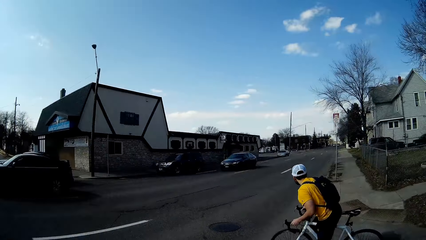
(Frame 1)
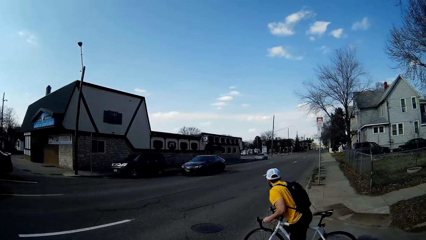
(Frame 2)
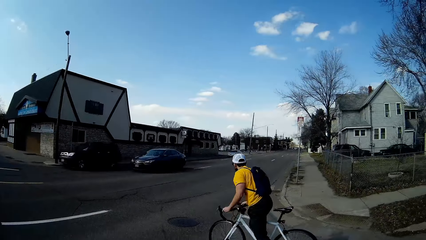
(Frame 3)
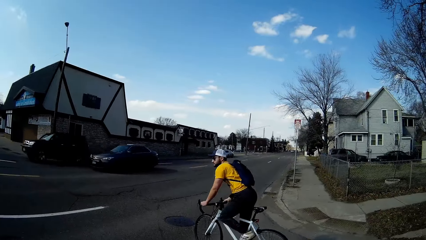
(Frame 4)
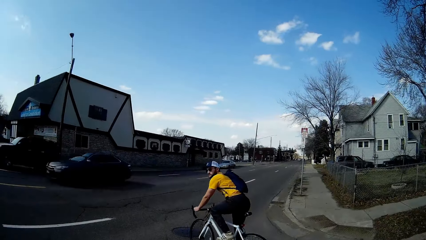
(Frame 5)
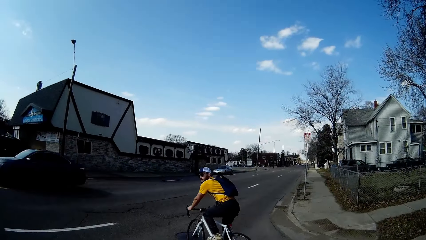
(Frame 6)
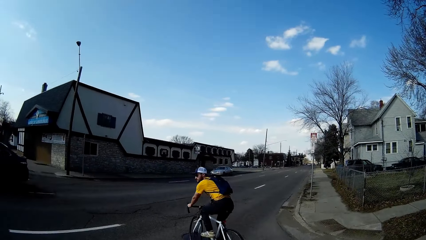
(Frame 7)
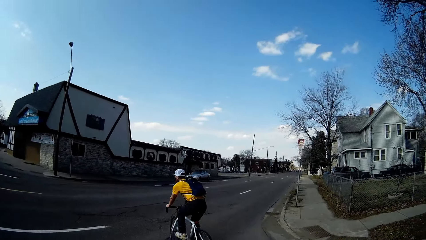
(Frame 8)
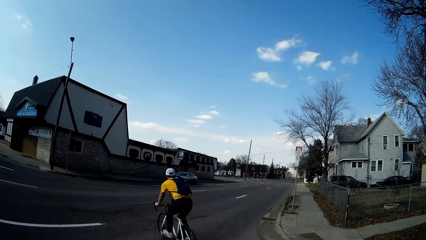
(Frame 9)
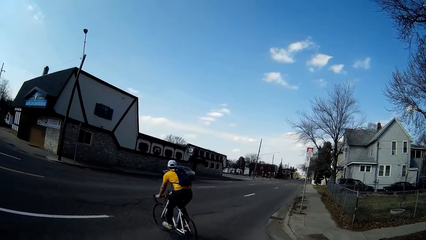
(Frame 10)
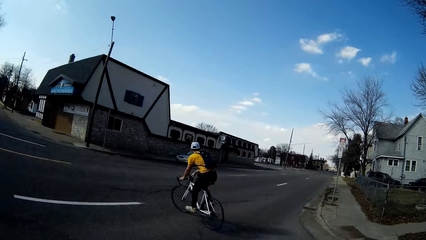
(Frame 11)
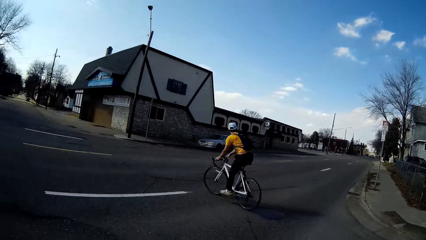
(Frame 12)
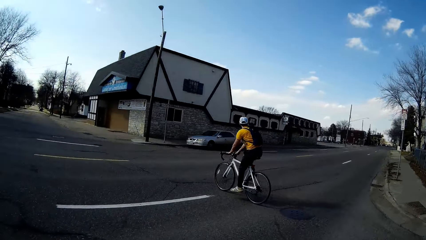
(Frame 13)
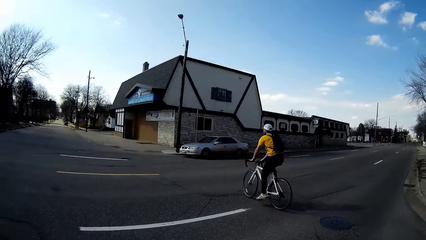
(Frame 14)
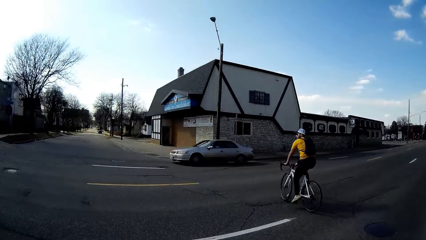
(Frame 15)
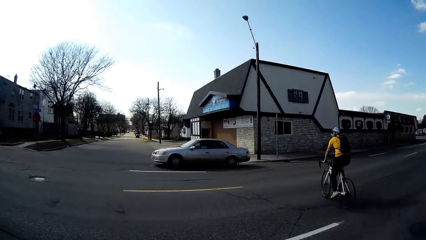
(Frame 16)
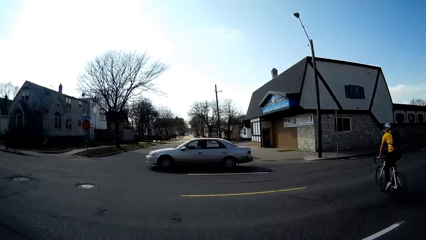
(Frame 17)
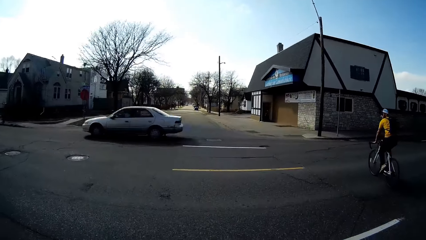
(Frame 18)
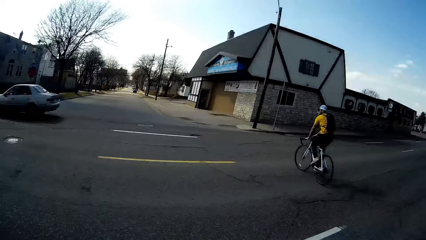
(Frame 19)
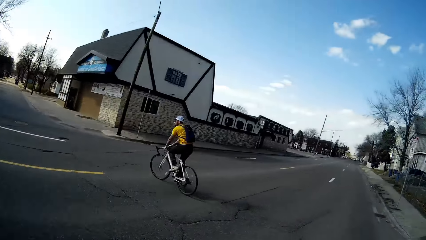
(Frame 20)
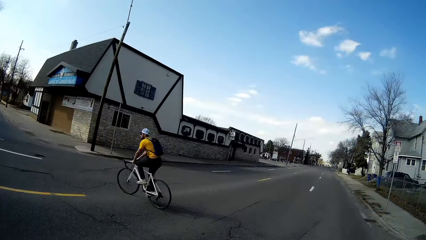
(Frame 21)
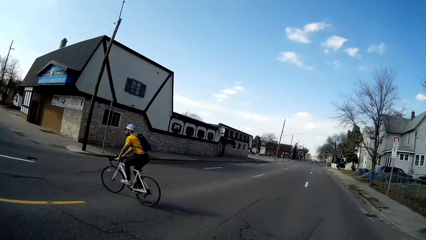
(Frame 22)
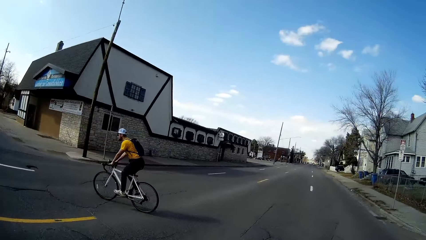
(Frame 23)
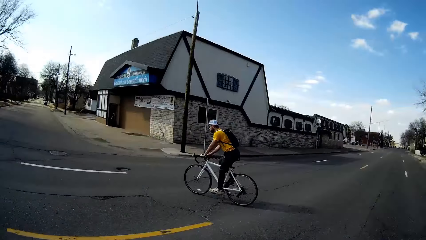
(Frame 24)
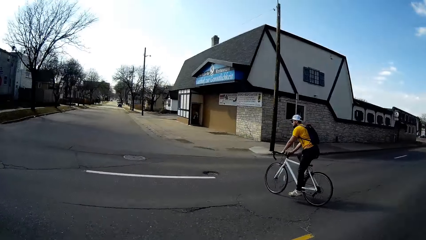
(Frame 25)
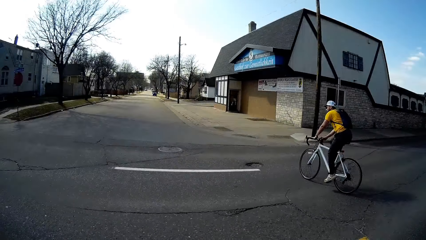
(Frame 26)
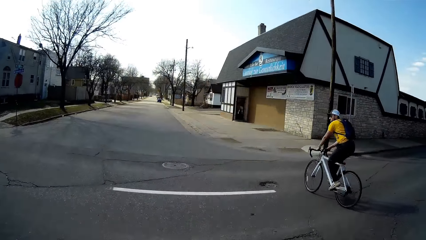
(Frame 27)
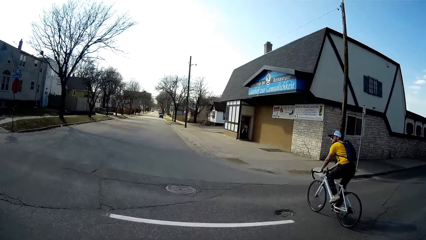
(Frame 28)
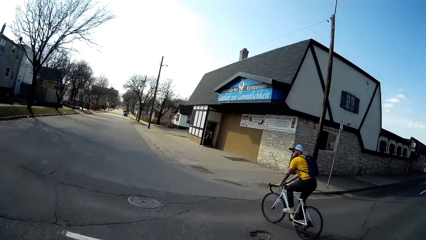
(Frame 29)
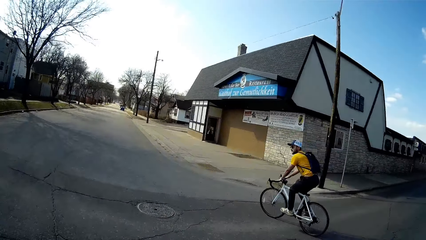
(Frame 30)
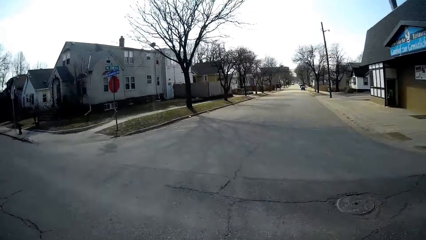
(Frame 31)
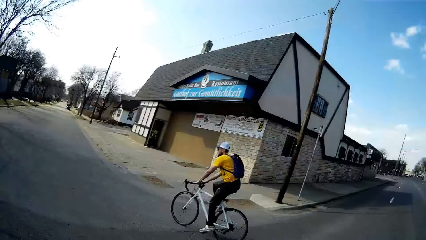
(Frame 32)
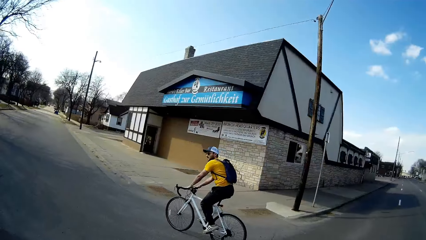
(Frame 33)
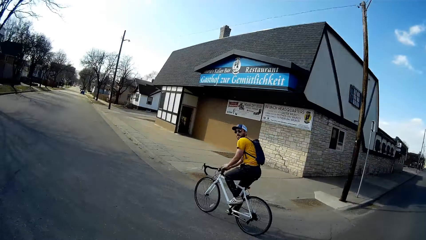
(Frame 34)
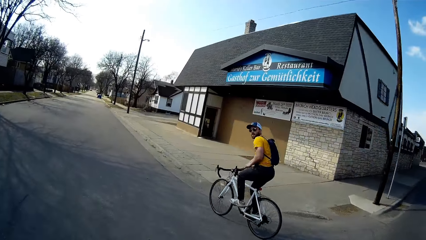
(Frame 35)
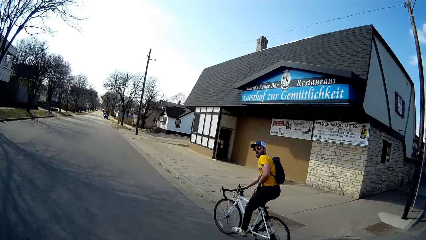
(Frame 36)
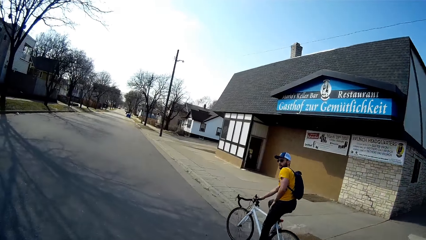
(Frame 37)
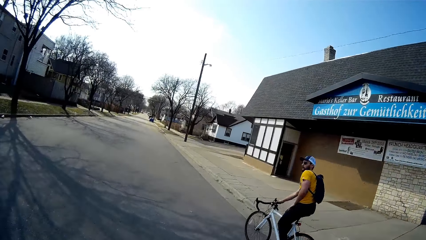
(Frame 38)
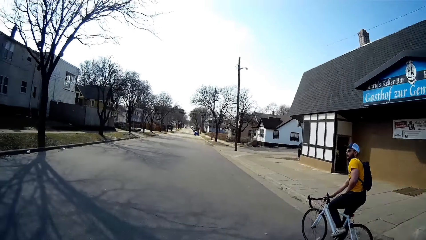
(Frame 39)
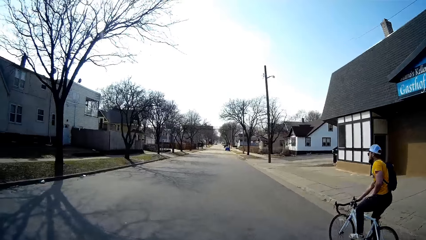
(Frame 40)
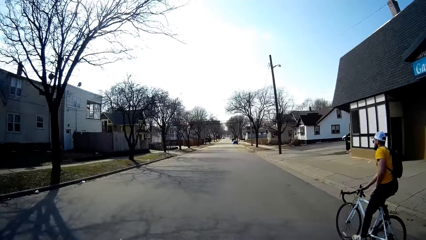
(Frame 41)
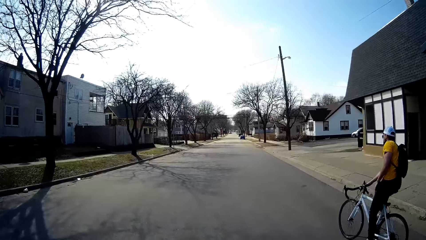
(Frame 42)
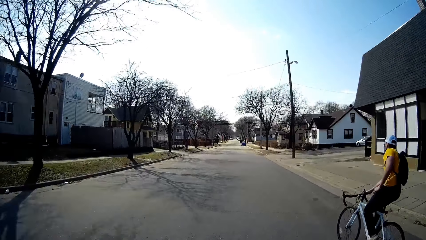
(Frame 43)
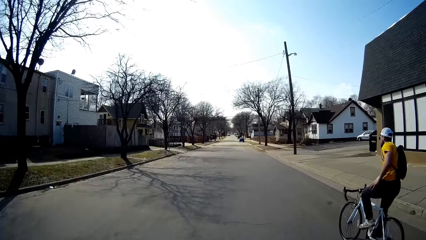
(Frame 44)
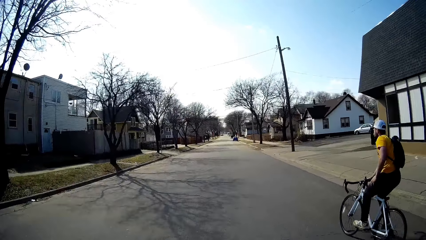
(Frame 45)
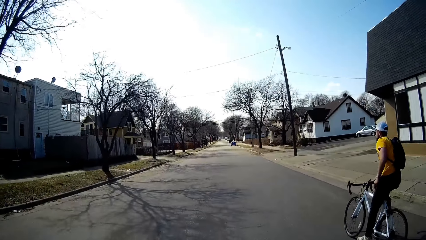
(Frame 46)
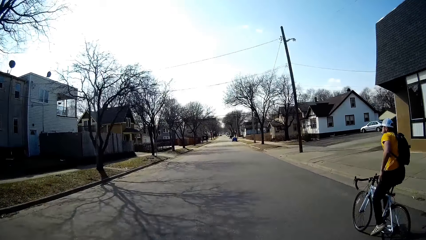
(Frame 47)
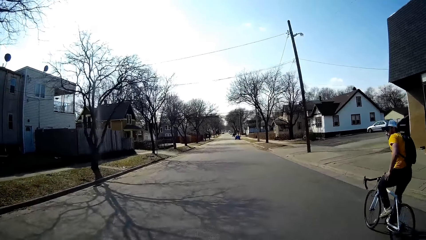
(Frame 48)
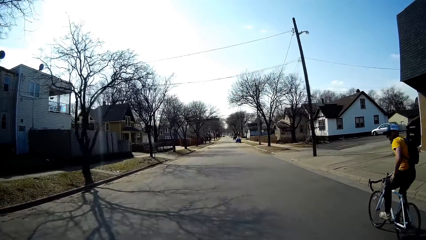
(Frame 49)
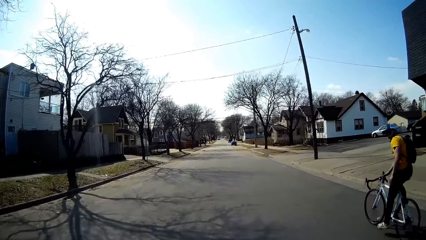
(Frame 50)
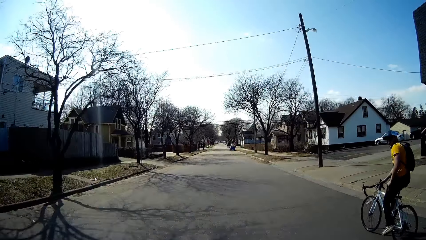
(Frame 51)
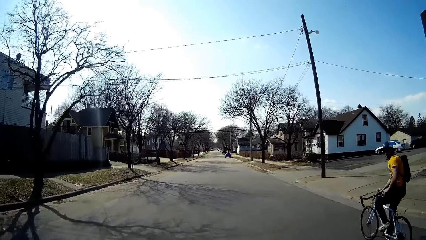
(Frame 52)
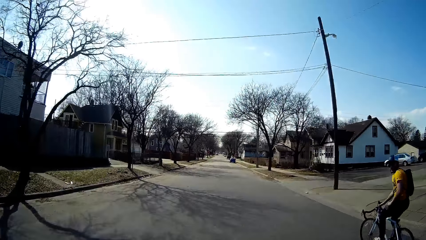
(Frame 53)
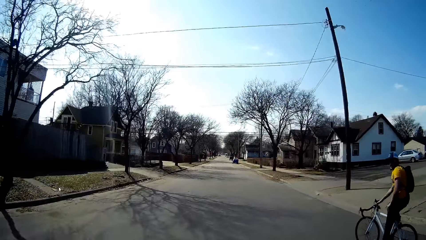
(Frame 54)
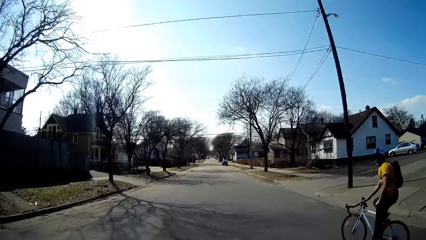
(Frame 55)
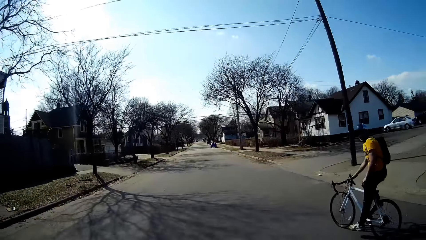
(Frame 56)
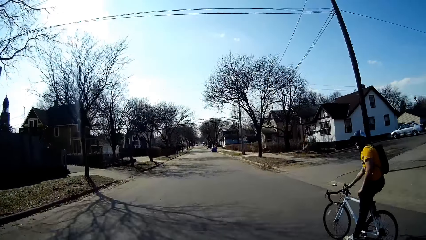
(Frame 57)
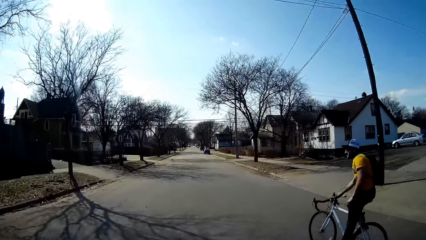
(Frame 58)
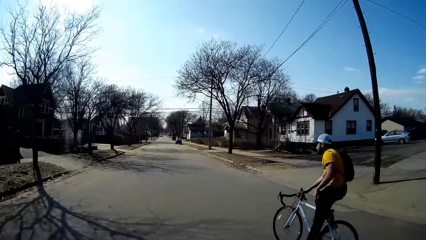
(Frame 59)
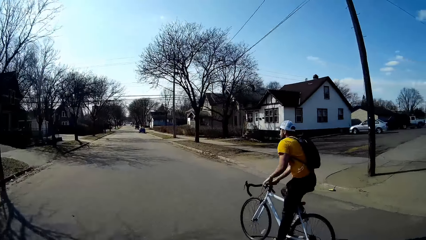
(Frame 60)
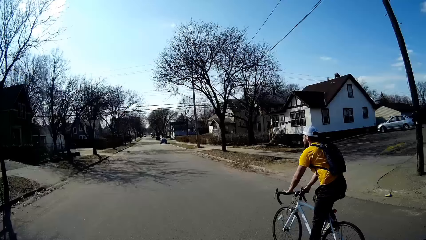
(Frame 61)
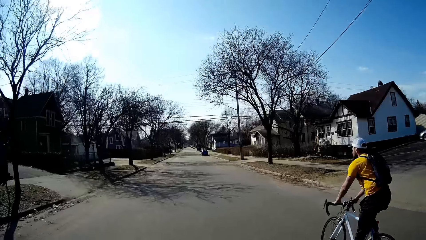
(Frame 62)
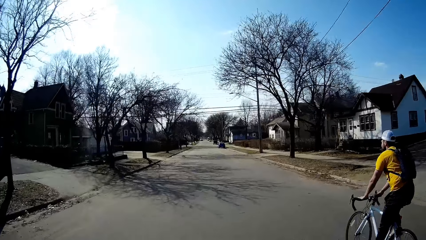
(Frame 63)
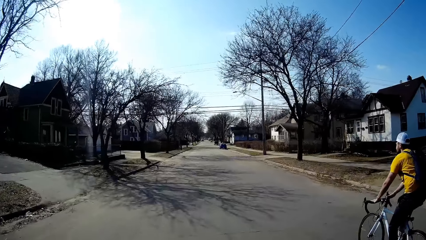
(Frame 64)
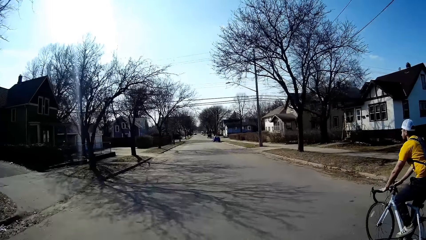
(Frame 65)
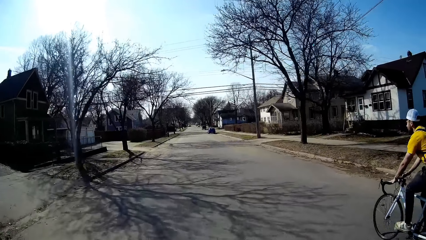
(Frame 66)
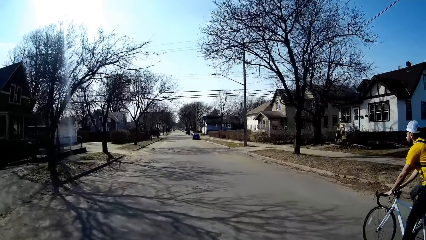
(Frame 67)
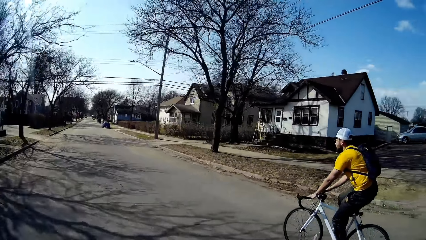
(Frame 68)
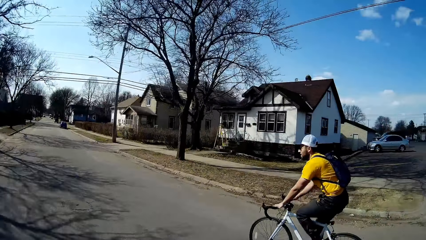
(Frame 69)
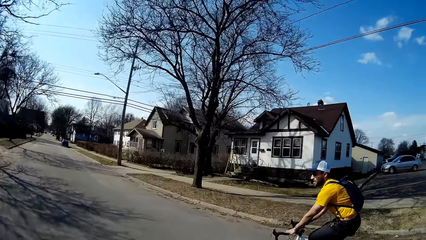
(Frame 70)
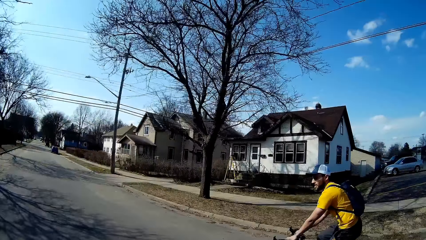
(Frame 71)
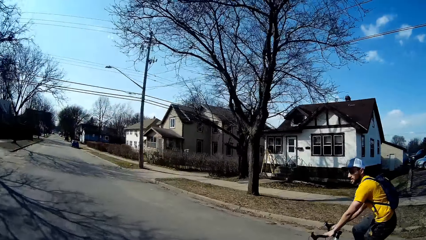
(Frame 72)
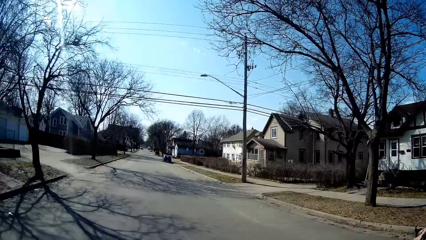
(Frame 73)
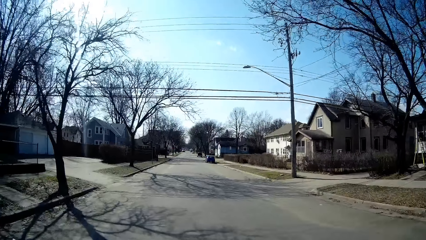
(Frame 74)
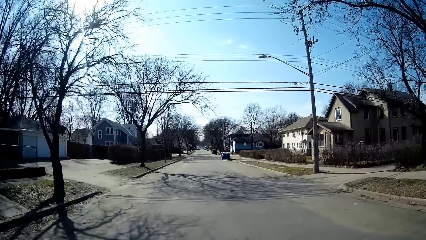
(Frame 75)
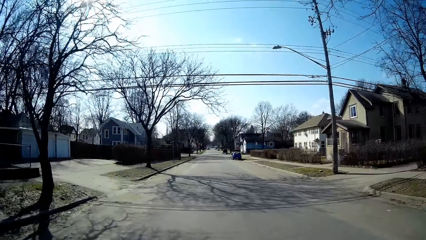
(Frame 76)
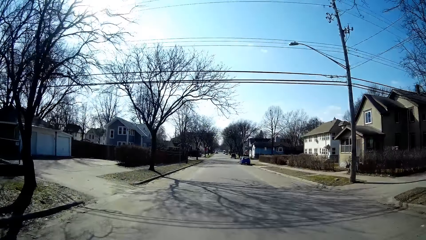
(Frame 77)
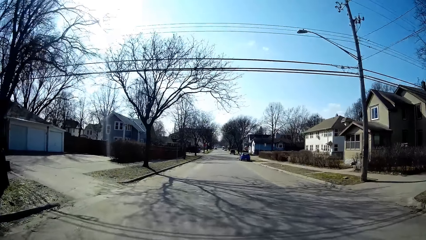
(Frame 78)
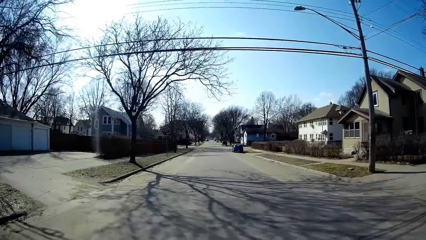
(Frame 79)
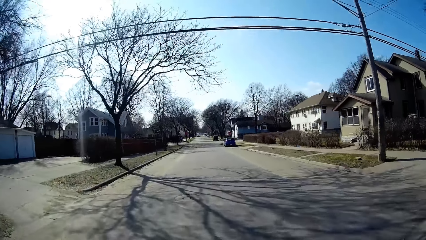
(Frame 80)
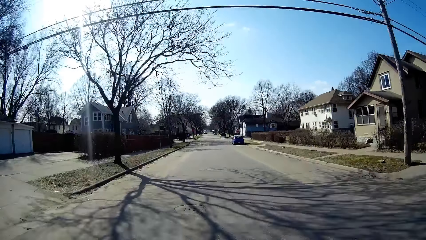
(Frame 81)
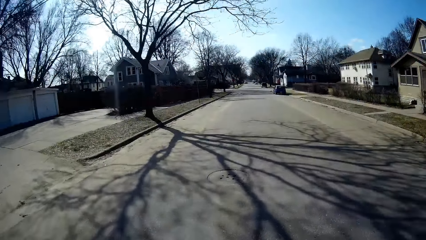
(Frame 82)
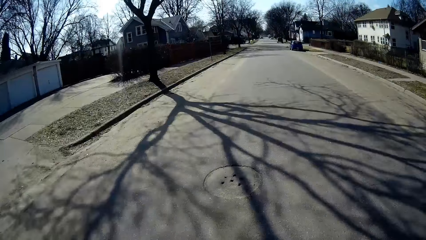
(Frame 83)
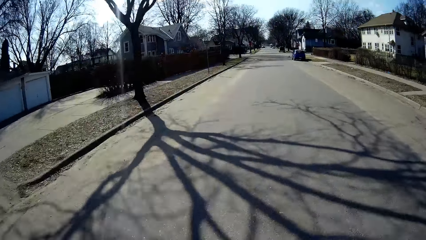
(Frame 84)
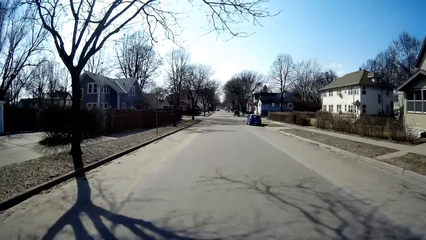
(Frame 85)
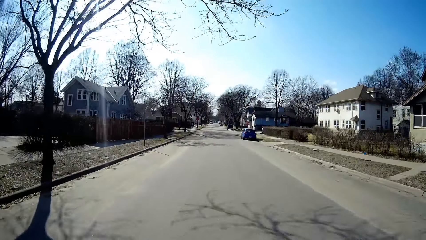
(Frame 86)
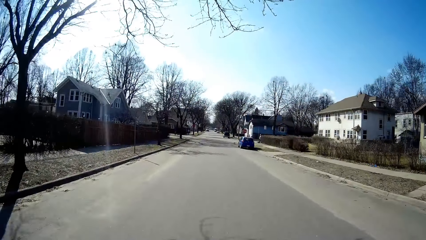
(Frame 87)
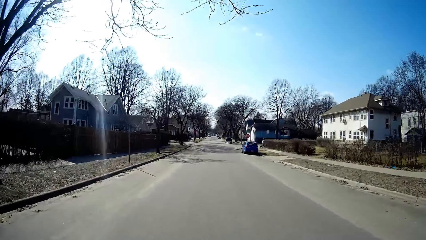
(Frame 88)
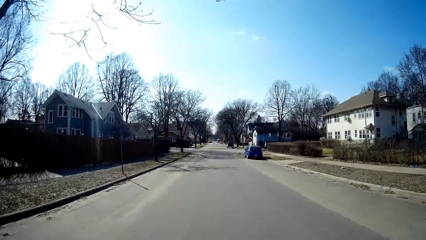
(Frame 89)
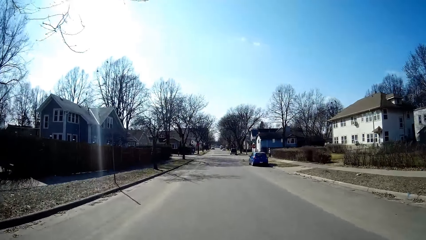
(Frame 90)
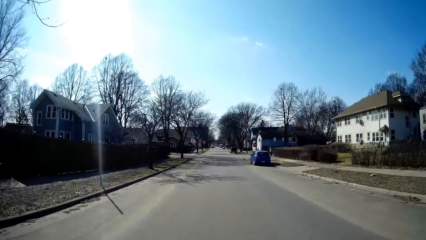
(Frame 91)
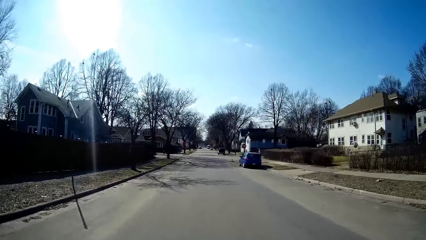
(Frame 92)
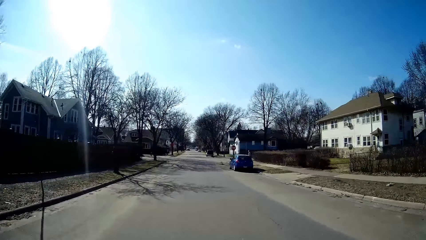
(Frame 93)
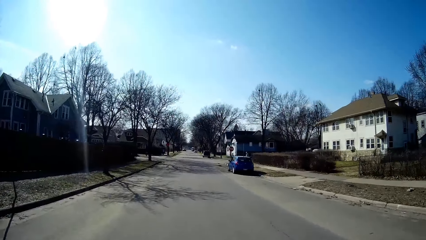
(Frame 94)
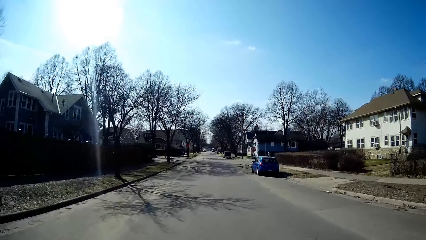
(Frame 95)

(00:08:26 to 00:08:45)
The camera wearer rides the bicycle. They talk to a person. They ride the bicycle.
